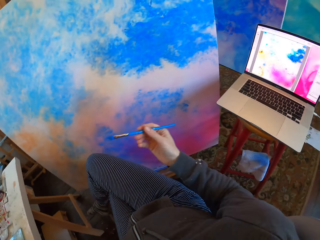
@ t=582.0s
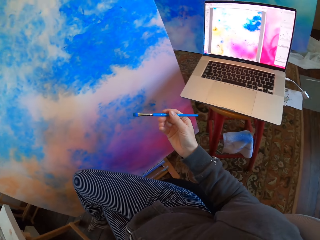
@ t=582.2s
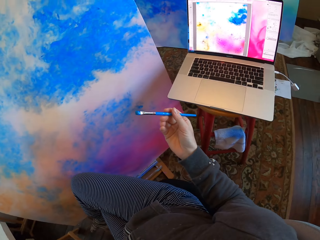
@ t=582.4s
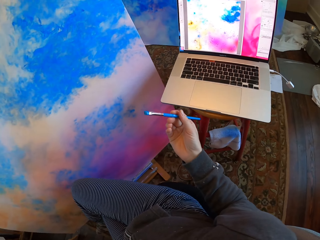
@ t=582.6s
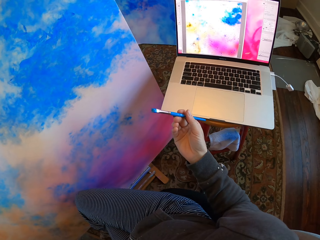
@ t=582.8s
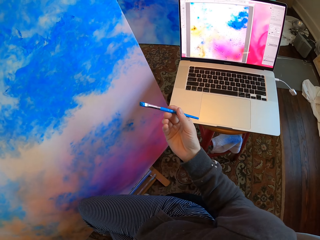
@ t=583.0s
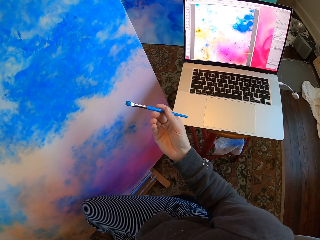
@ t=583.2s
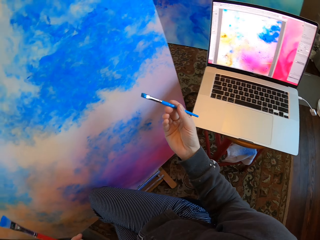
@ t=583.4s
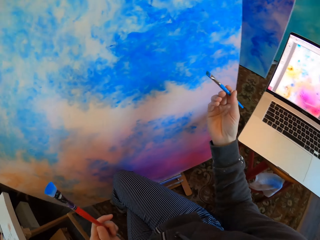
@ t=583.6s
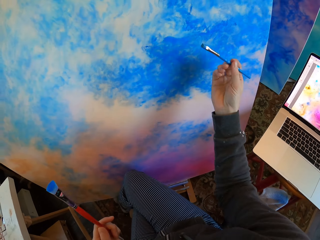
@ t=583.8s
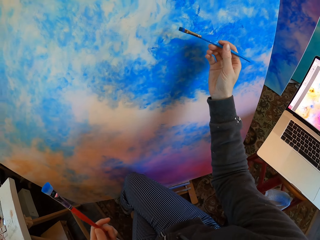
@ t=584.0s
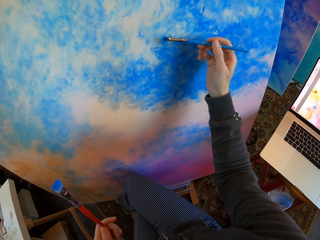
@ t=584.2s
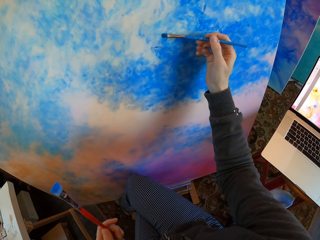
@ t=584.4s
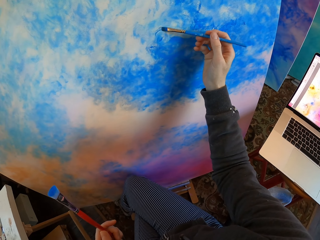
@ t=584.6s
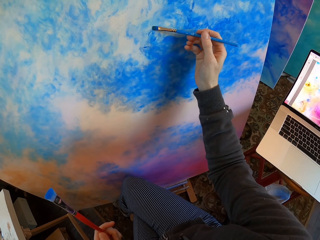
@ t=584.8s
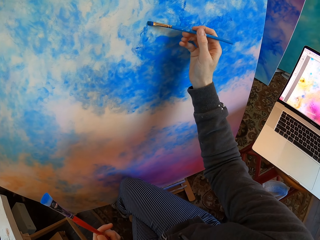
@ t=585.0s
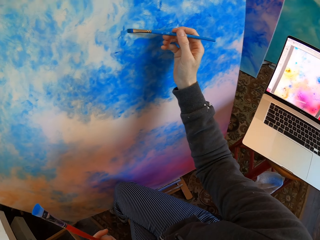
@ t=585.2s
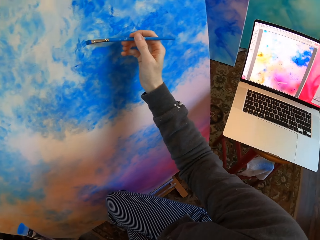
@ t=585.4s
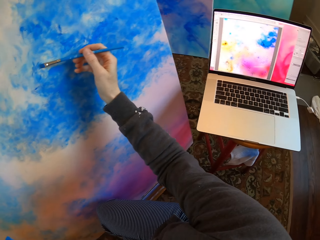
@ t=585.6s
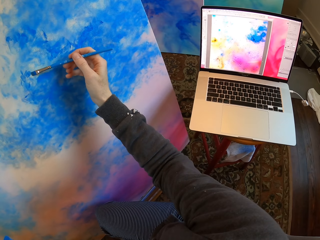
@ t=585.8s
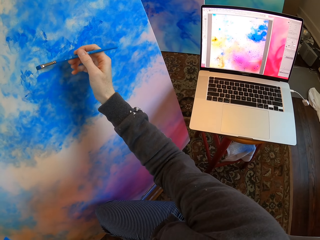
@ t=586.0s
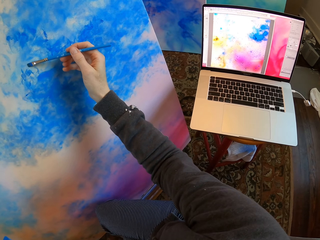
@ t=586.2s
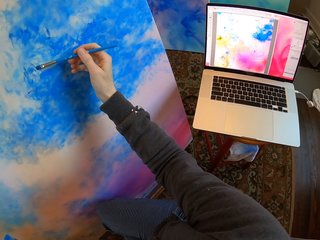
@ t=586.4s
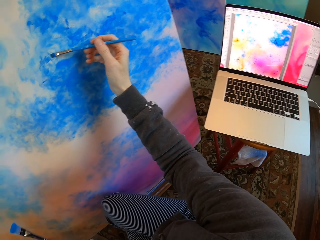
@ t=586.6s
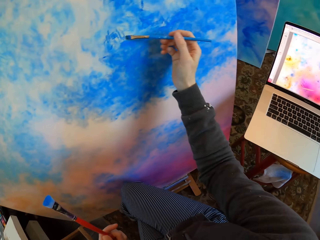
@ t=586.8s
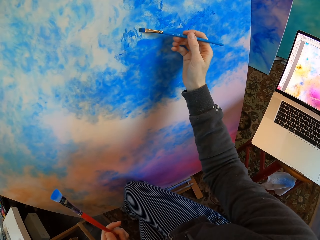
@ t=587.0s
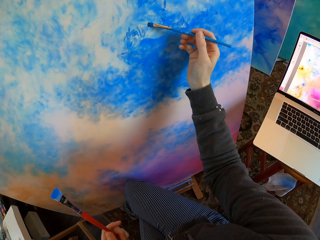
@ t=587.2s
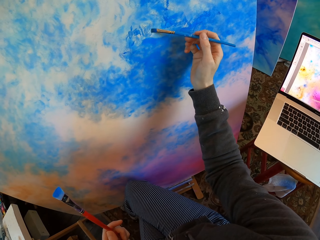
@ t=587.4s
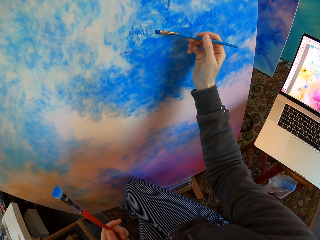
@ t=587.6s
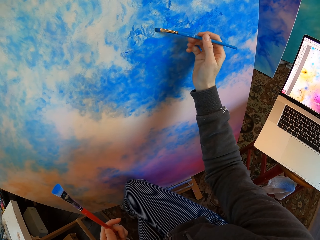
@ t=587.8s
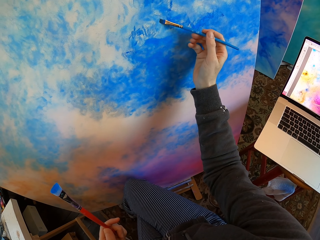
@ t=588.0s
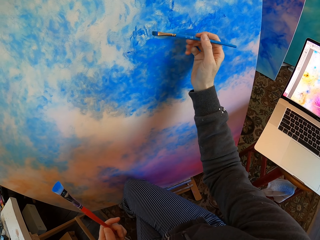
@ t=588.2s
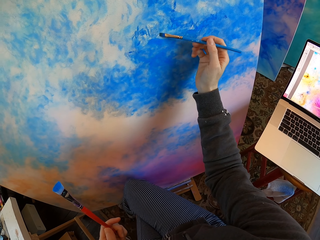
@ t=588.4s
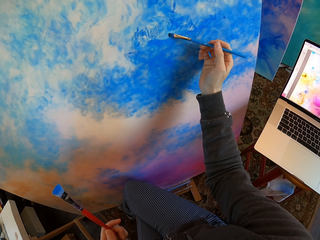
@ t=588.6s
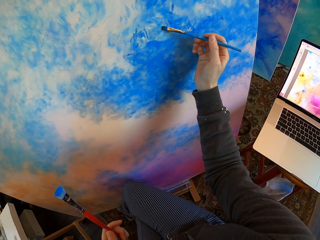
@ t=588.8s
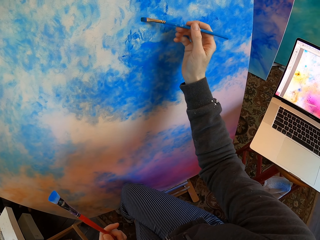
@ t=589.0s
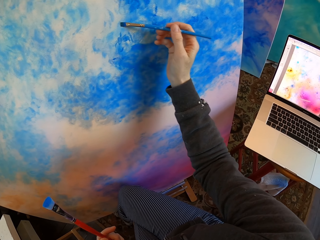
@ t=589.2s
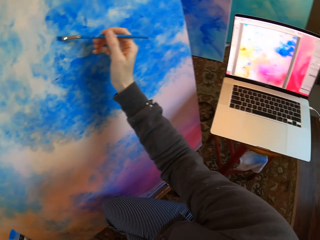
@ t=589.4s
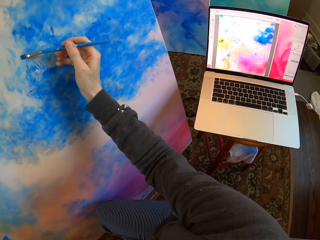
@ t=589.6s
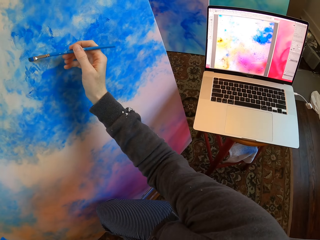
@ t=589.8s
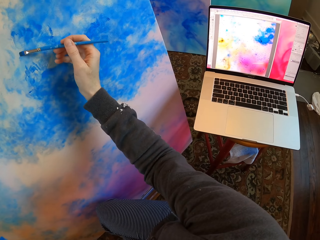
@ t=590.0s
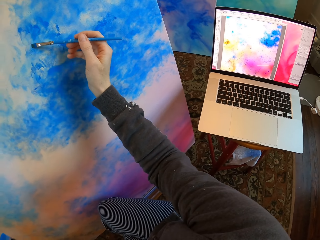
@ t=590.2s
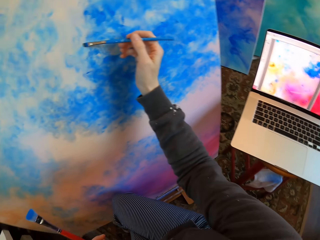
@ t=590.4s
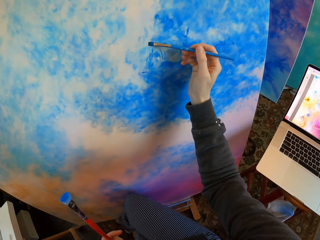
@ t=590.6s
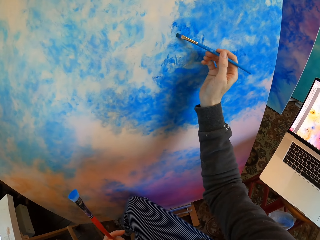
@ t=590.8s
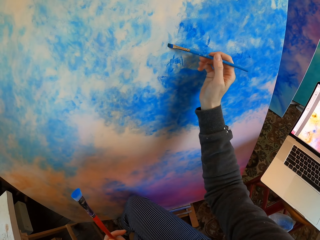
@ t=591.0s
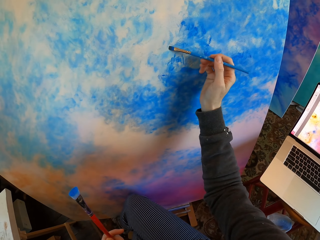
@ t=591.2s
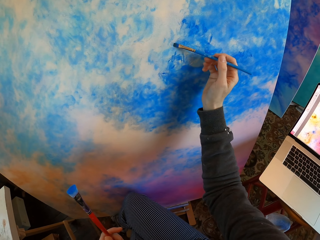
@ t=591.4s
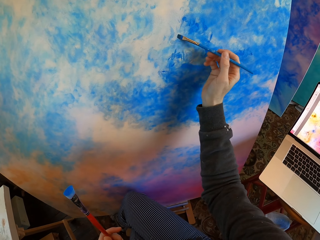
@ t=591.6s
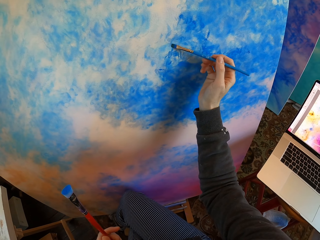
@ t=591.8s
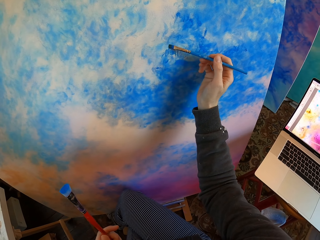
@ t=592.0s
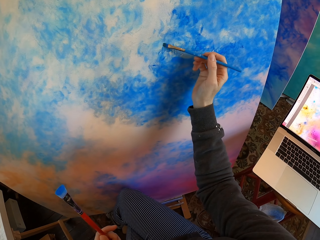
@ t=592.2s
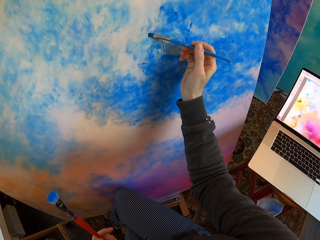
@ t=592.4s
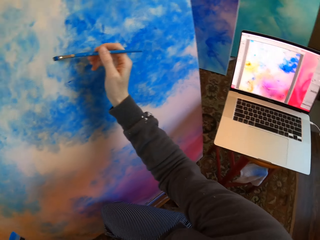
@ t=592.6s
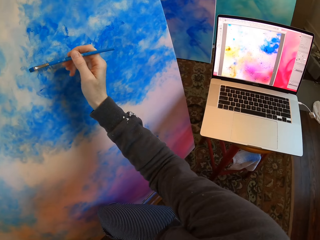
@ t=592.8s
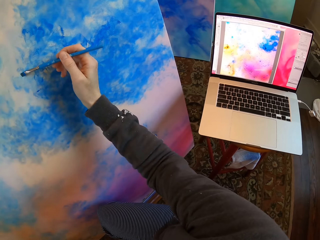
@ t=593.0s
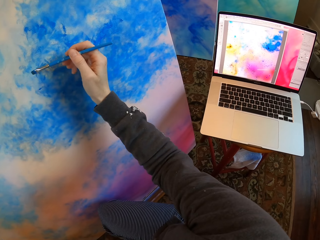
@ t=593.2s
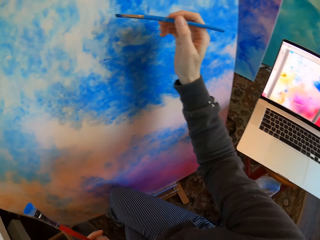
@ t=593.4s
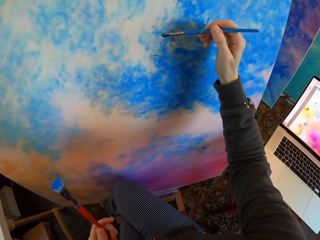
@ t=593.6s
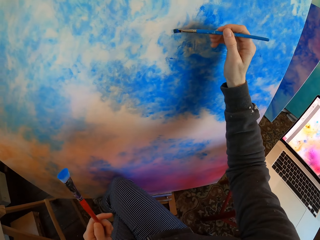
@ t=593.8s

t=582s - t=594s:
The camera wearer holds a drawing color brush. They turn to the side. They color a board with the drawing color brush. They turn to the side. They color the board with the drawing color brush. They turn to the side. They color the board with the drawing color brush.

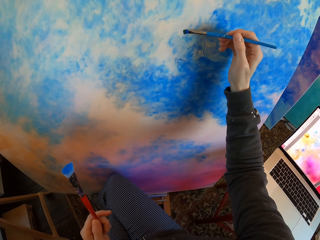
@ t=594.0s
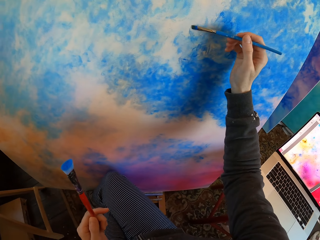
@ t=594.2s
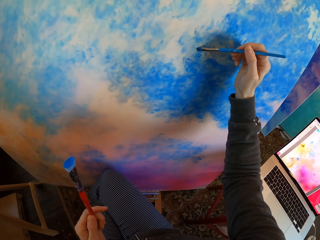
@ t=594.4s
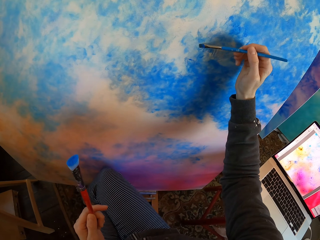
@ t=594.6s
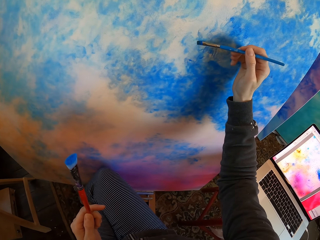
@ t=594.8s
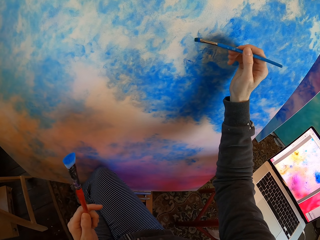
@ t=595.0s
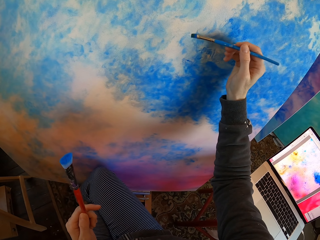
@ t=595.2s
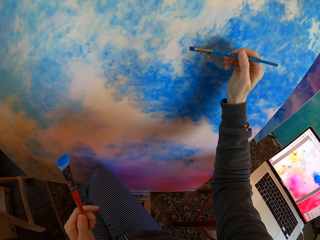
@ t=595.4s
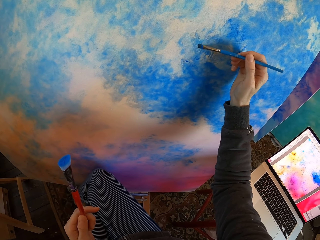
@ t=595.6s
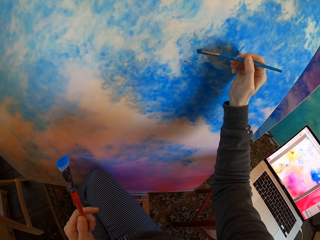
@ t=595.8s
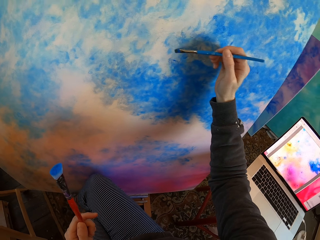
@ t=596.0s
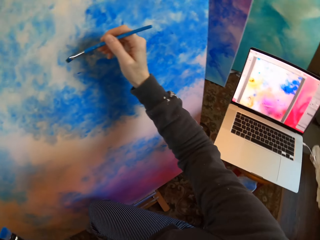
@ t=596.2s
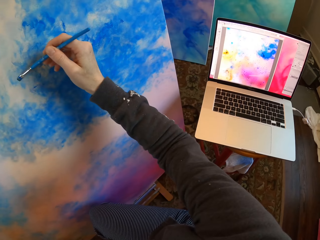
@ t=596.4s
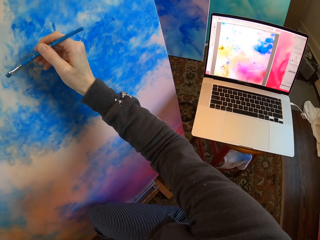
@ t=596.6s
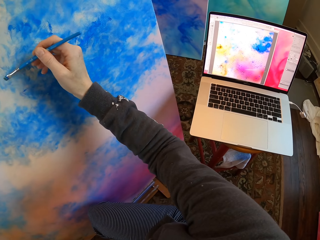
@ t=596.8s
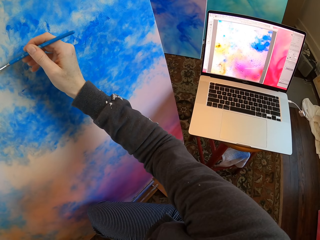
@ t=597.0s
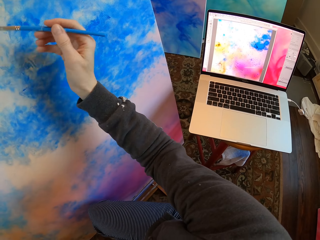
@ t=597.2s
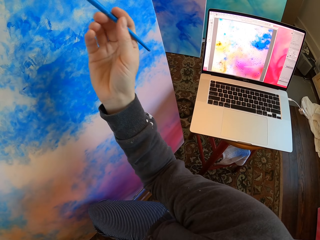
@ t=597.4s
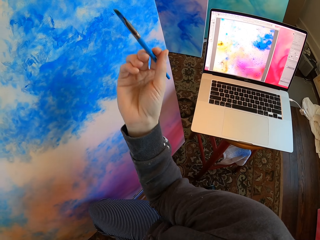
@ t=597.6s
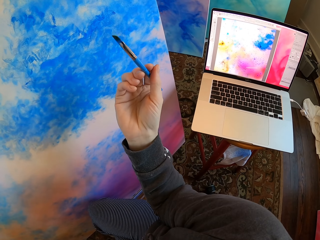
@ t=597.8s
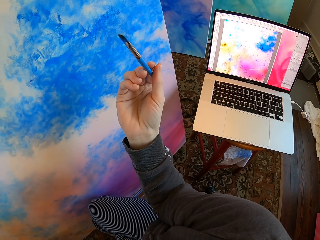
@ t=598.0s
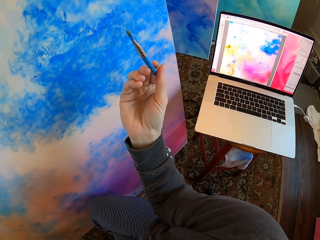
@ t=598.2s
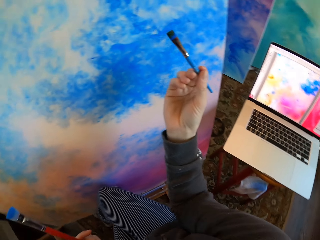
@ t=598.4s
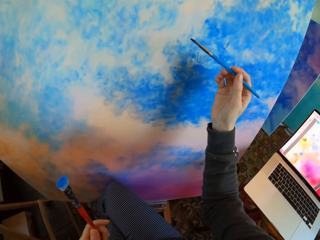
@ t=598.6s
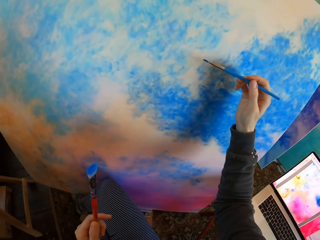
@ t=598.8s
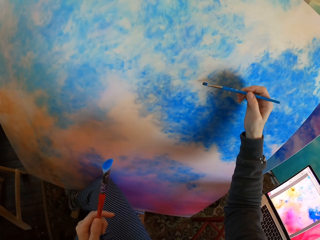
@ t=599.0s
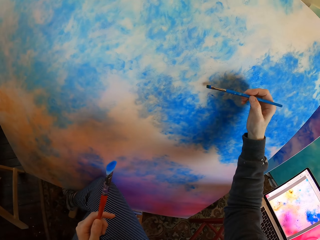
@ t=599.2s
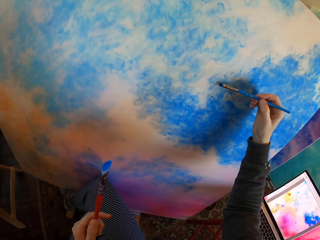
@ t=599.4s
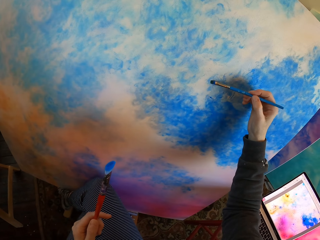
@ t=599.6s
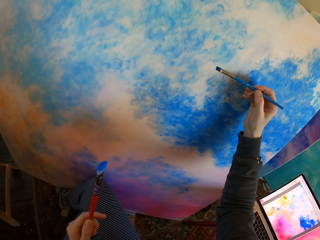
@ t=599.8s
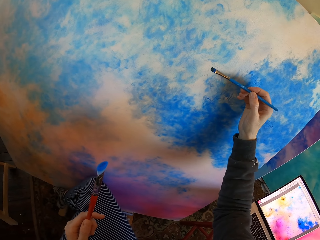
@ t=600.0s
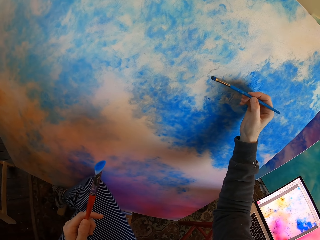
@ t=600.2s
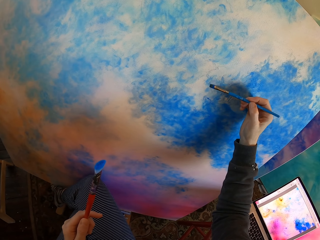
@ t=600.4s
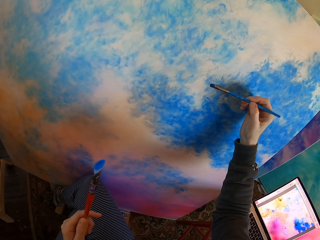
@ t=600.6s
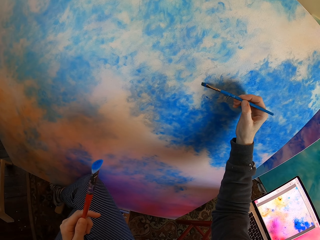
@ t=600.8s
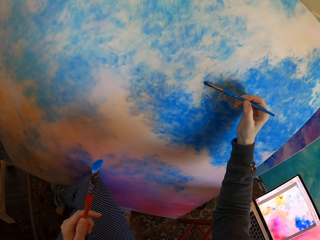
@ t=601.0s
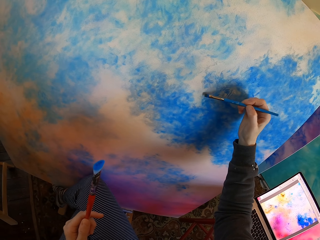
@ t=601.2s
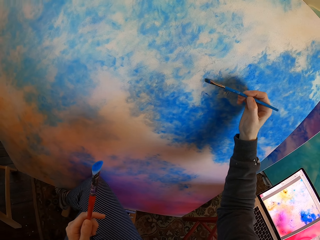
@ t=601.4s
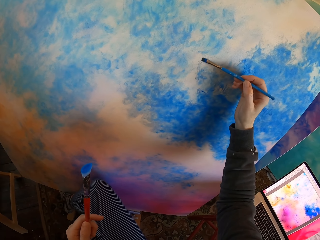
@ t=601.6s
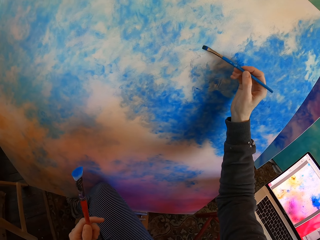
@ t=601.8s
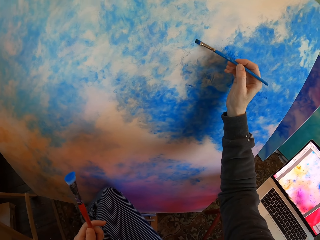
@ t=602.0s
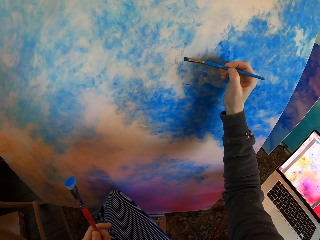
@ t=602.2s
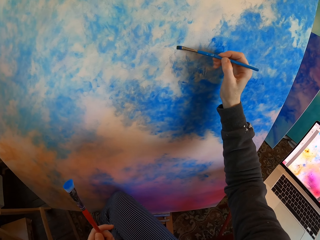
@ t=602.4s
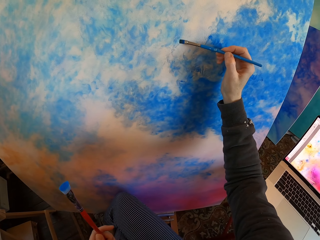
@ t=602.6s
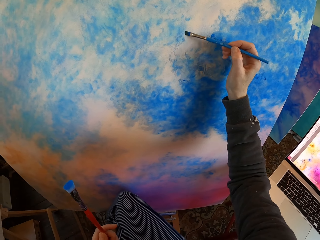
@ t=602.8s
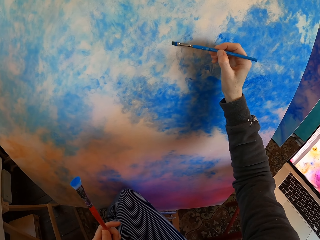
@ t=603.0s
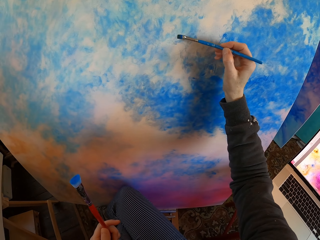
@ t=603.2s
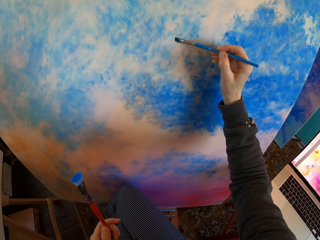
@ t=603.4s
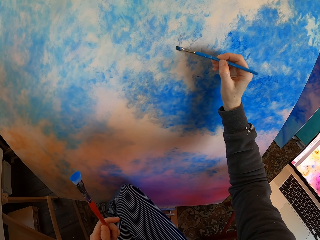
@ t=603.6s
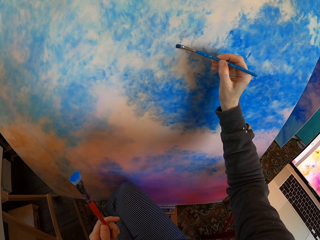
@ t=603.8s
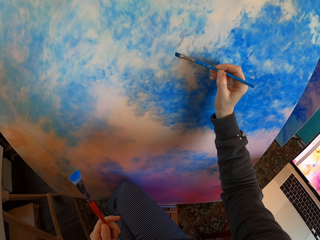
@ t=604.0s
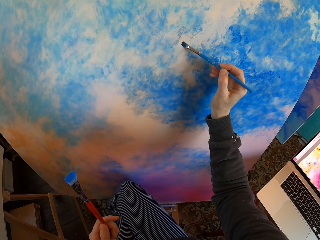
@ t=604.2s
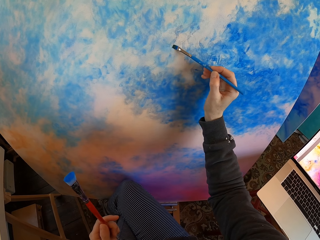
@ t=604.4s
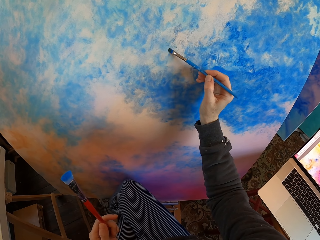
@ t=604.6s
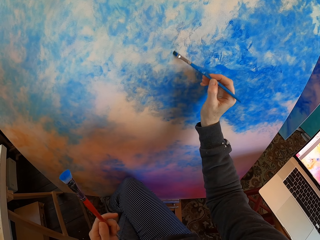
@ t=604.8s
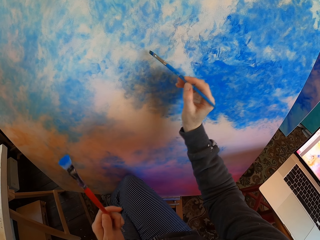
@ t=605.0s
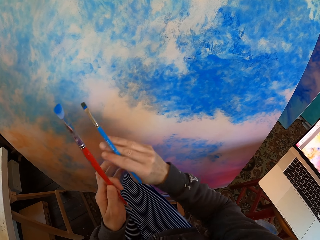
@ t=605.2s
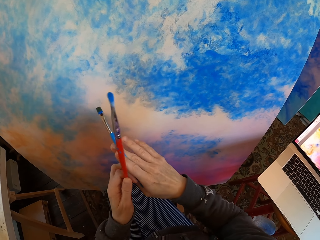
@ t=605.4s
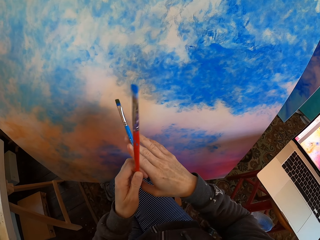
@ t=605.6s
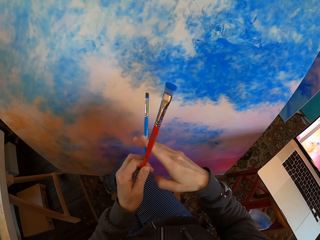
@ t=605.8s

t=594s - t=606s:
The camera wearer turns to the side. He colors a board with a drawing color brush or paint brush. He holds the paint brush with his hands. He colors the board with the drawing color brush. He turns to the side. He colors the board with the drawing color brush.
